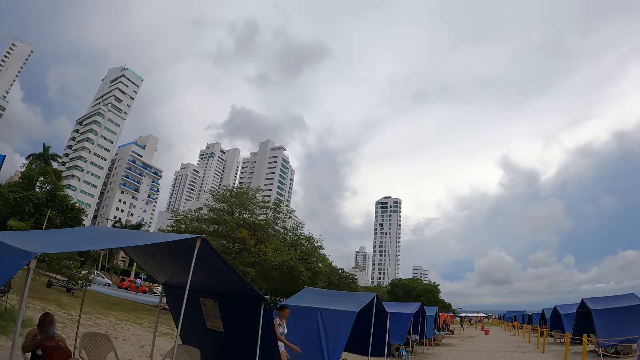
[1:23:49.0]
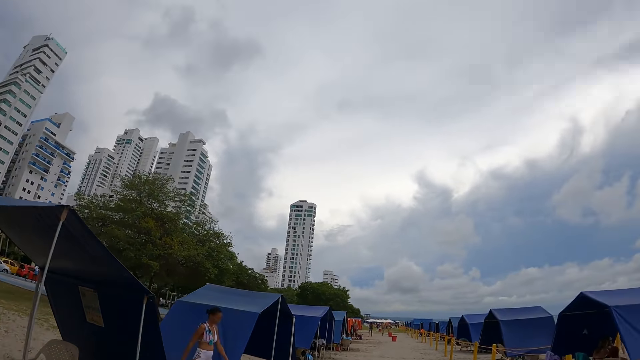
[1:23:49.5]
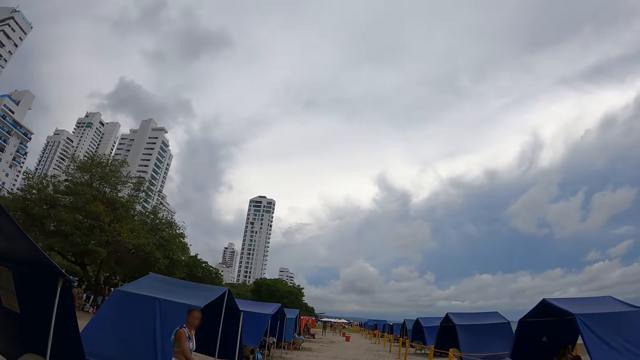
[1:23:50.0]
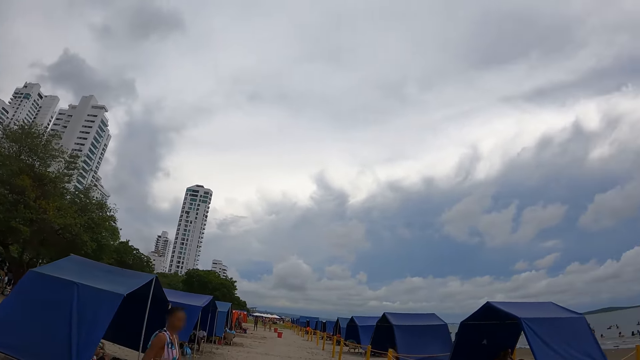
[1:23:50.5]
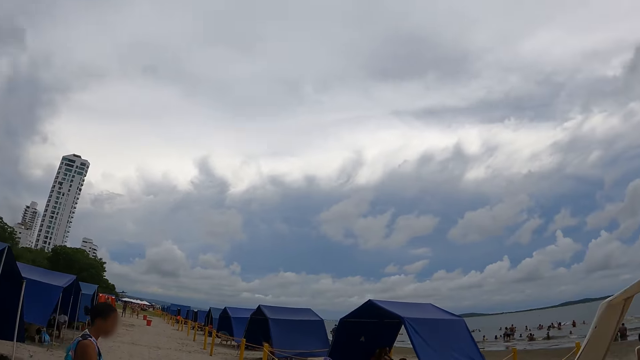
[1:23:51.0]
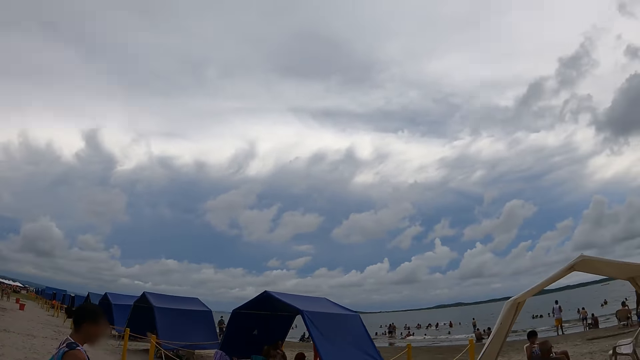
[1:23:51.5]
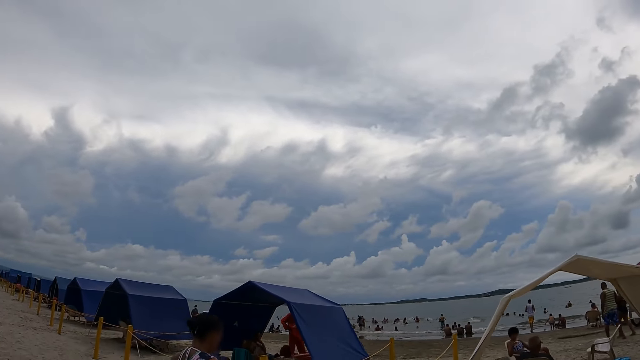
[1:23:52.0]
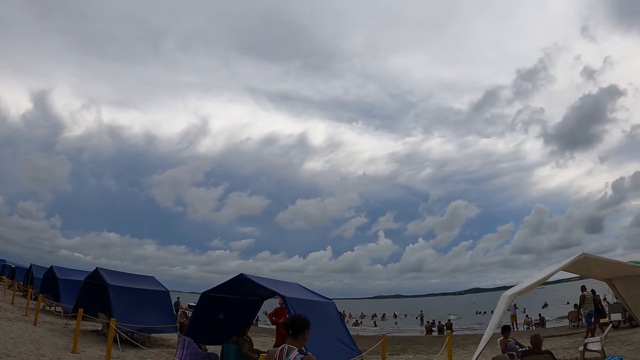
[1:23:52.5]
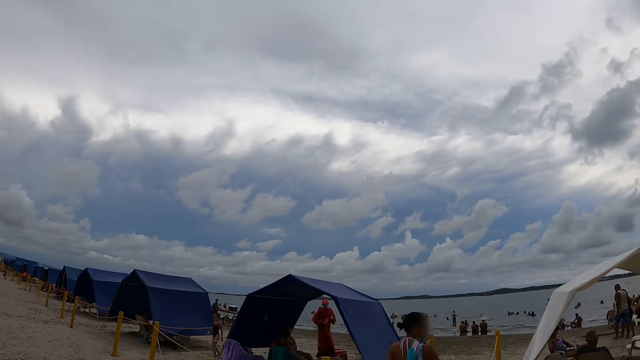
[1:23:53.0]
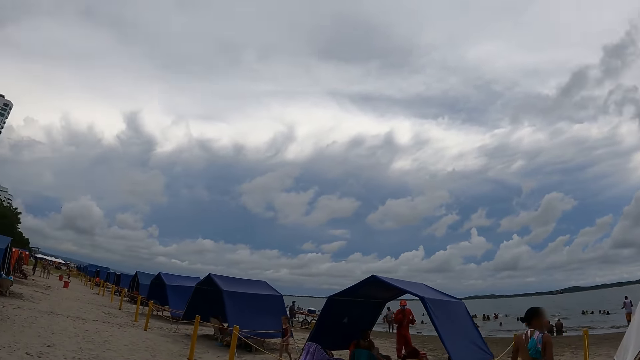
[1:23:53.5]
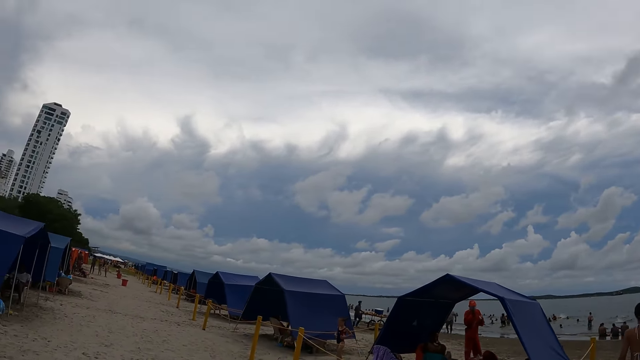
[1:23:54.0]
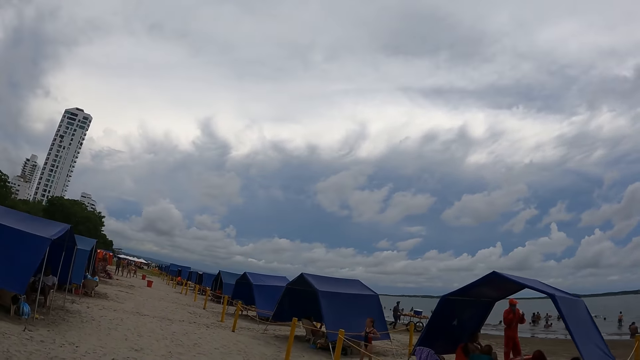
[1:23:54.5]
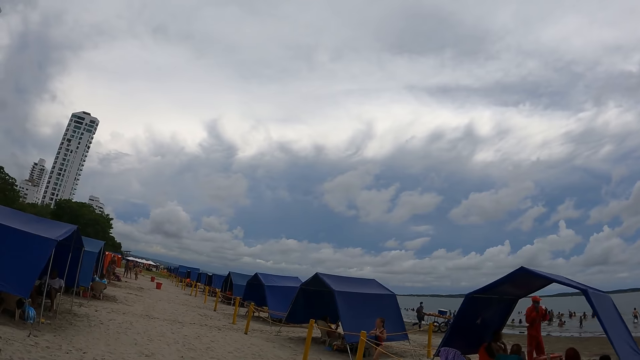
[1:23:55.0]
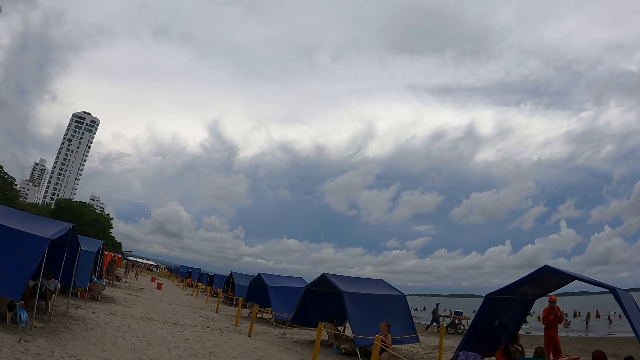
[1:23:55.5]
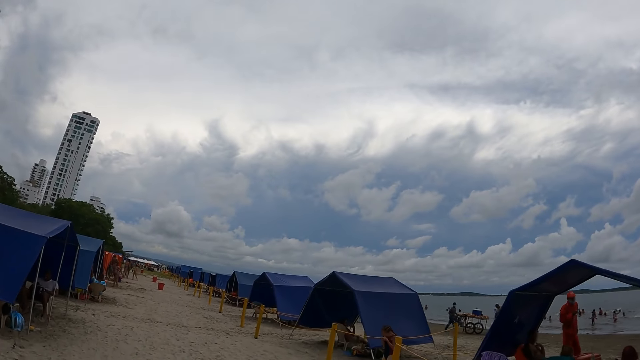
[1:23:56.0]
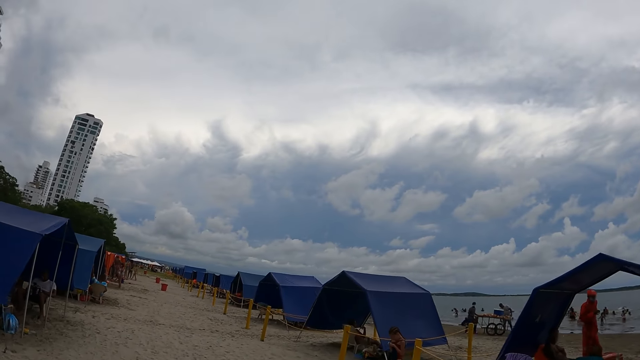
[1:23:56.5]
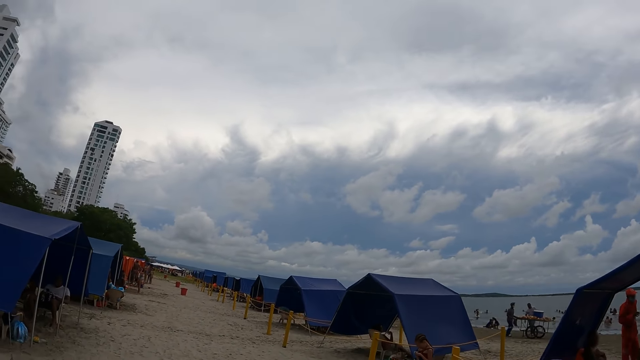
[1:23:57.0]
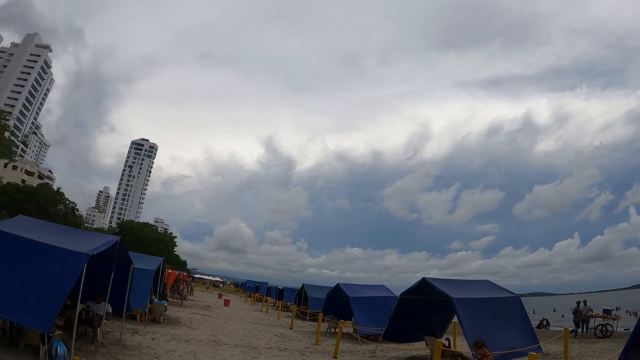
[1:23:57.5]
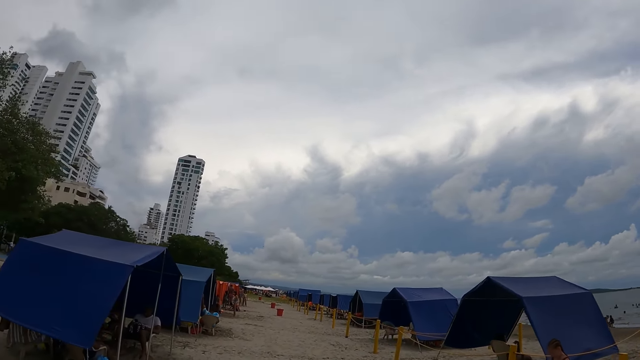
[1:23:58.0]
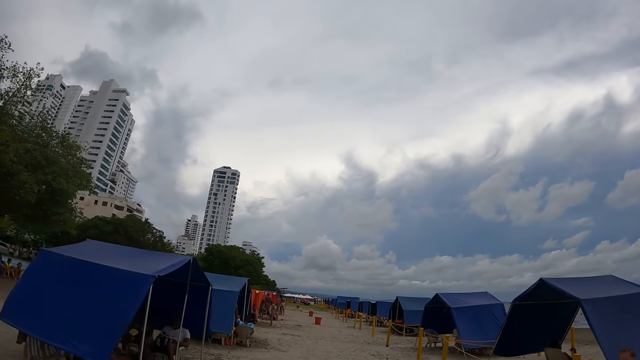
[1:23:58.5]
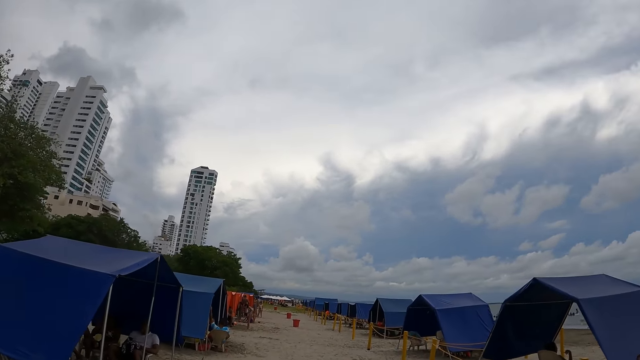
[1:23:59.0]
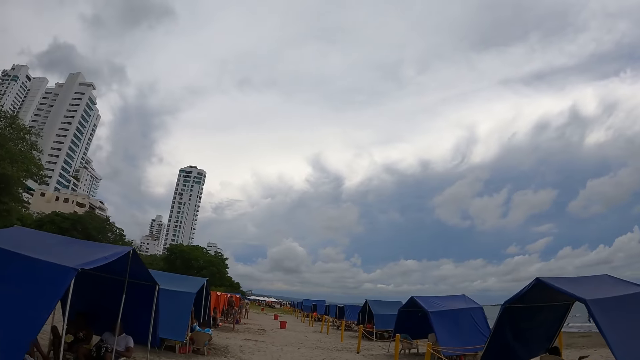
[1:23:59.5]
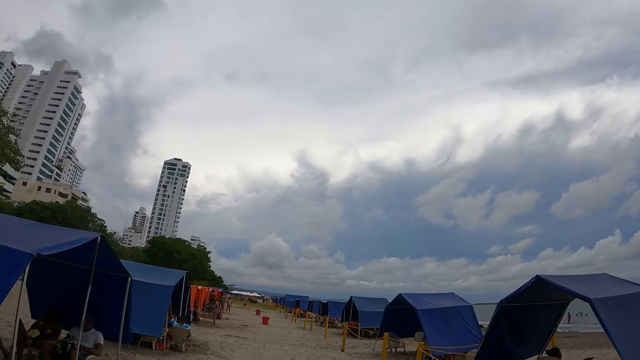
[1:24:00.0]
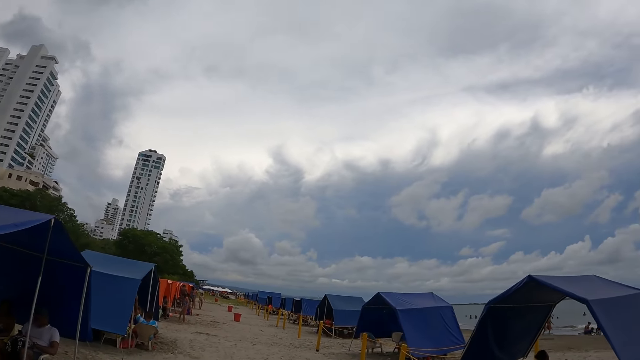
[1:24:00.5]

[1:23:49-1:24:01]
The camera wearer looks around the beach. A lady walks in front of the camera wearer. The camera wearer looks around the beach.

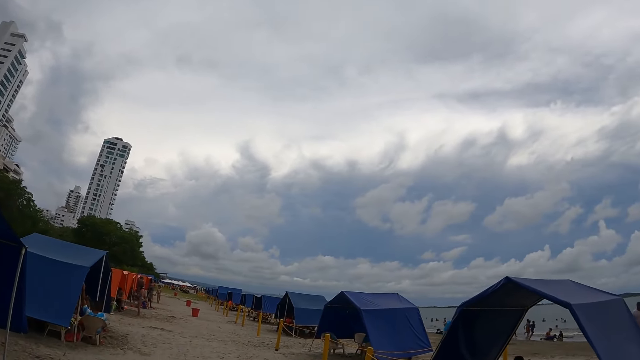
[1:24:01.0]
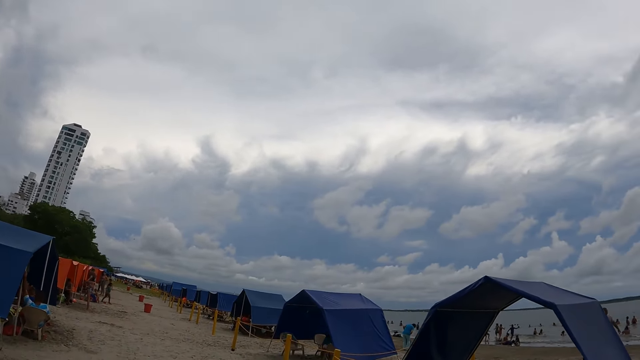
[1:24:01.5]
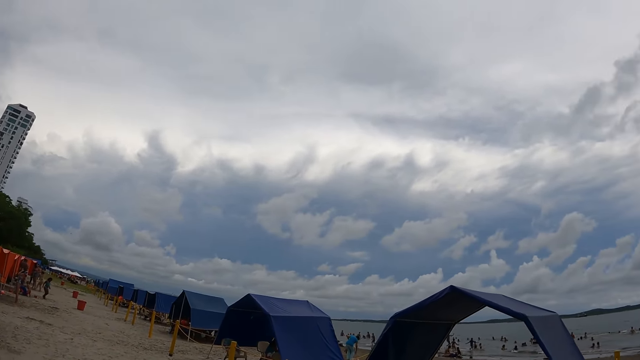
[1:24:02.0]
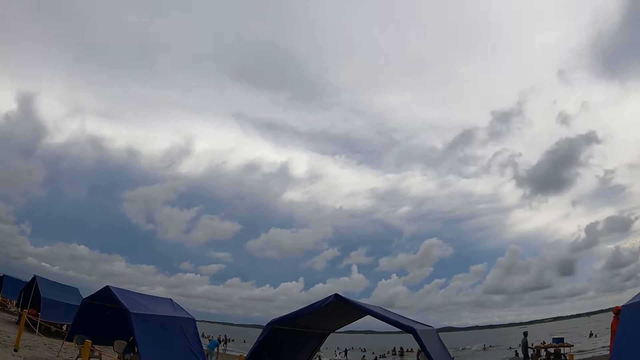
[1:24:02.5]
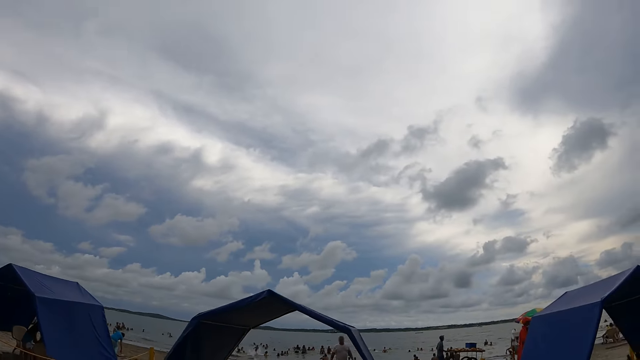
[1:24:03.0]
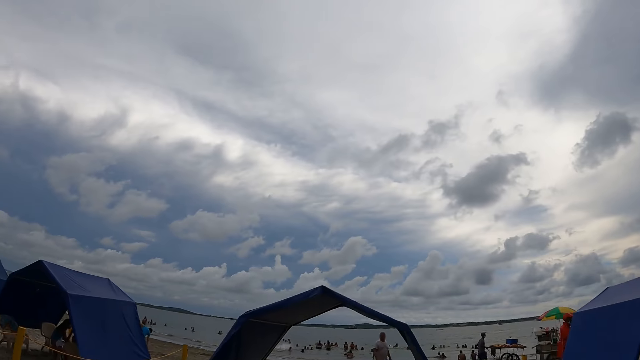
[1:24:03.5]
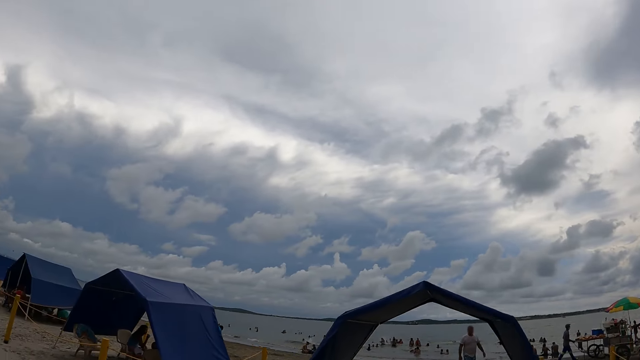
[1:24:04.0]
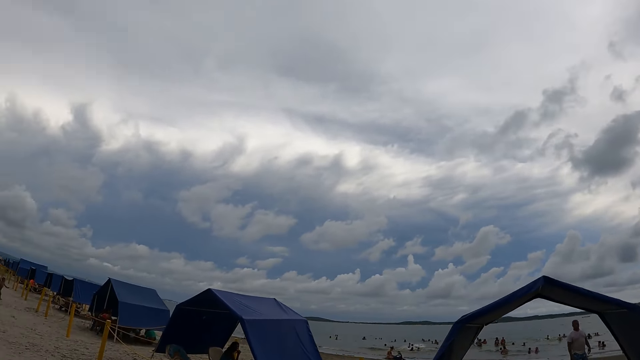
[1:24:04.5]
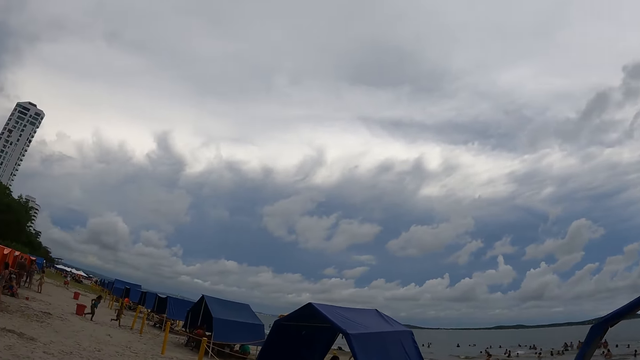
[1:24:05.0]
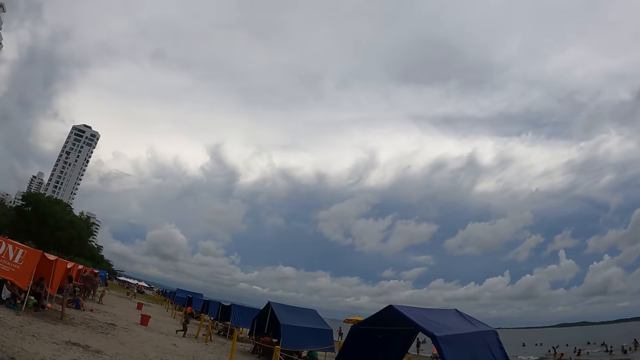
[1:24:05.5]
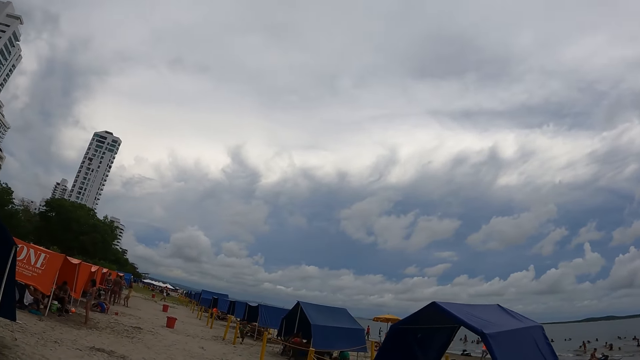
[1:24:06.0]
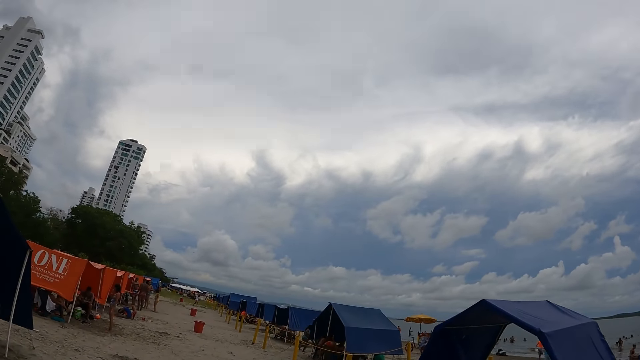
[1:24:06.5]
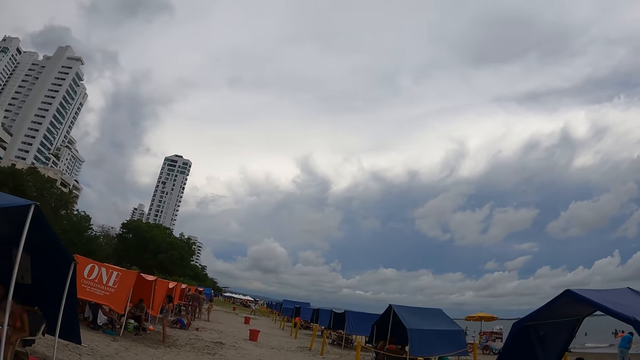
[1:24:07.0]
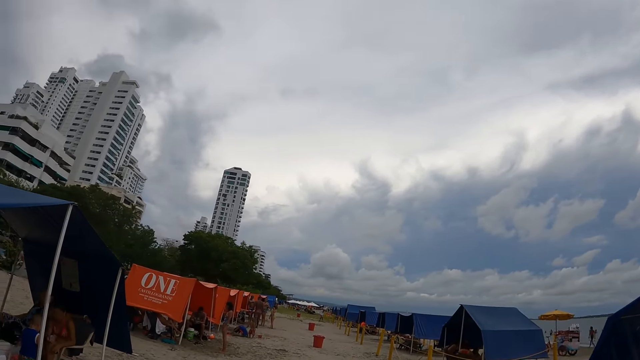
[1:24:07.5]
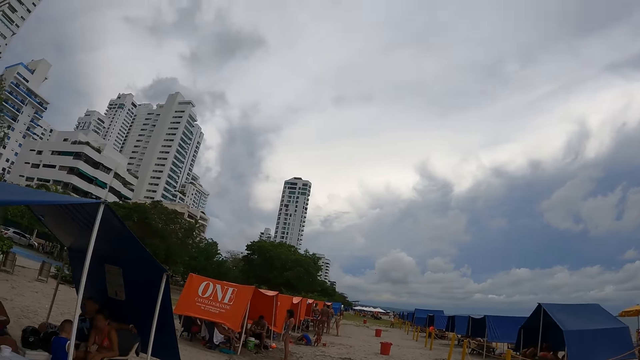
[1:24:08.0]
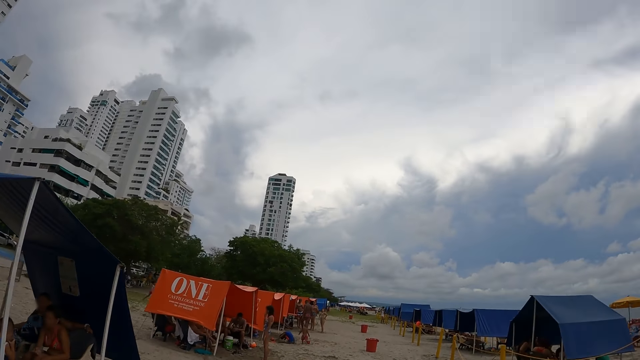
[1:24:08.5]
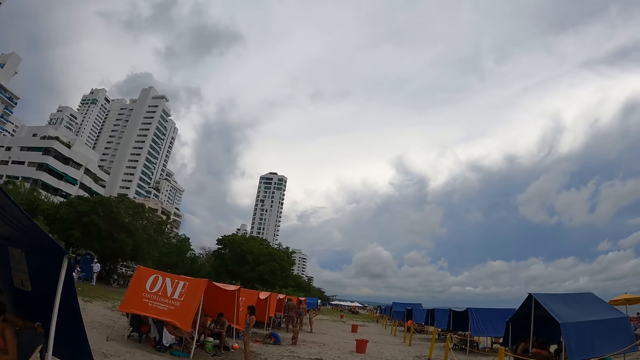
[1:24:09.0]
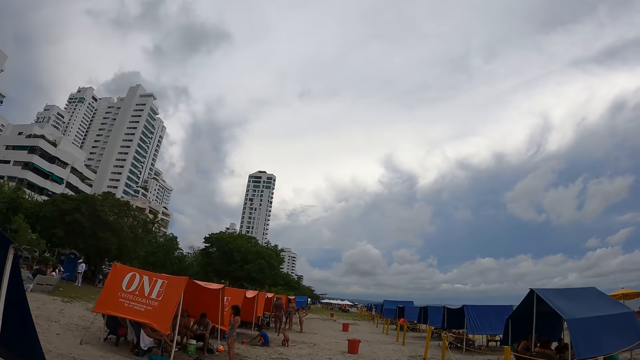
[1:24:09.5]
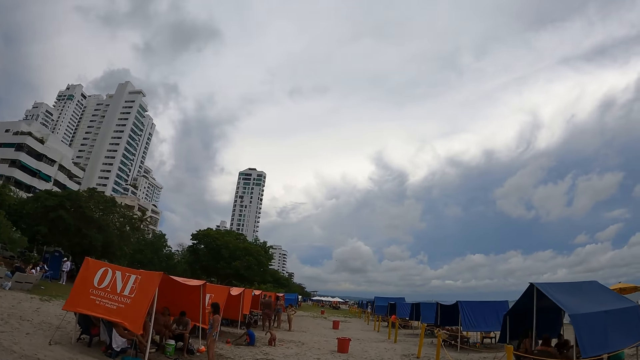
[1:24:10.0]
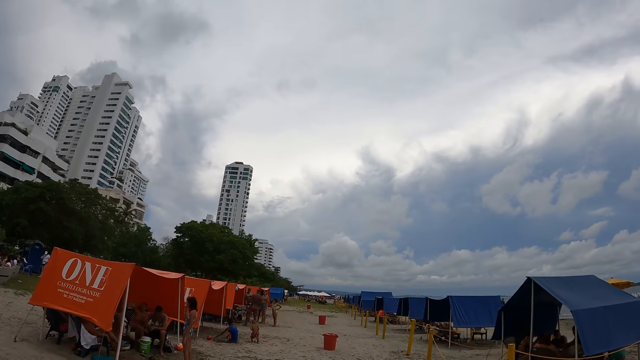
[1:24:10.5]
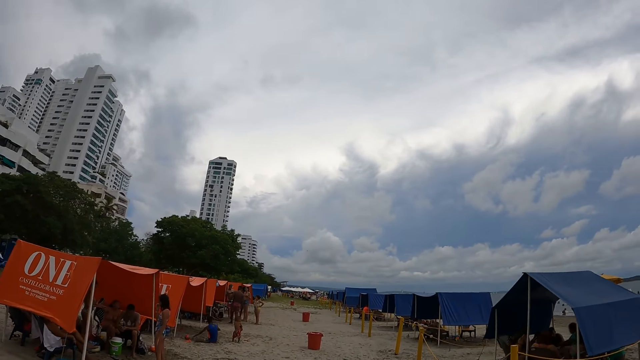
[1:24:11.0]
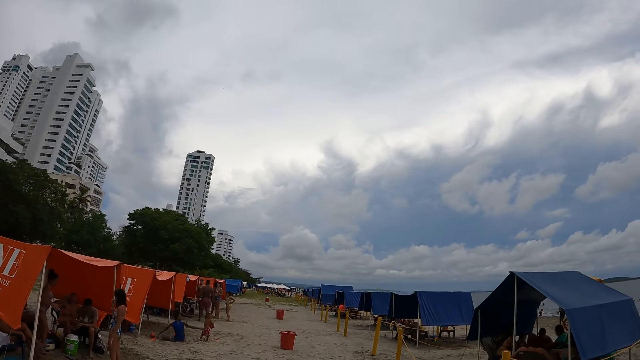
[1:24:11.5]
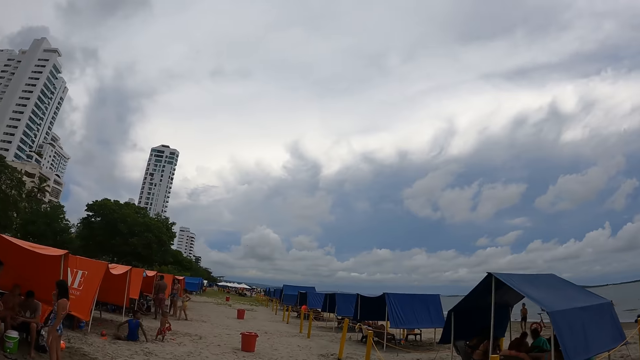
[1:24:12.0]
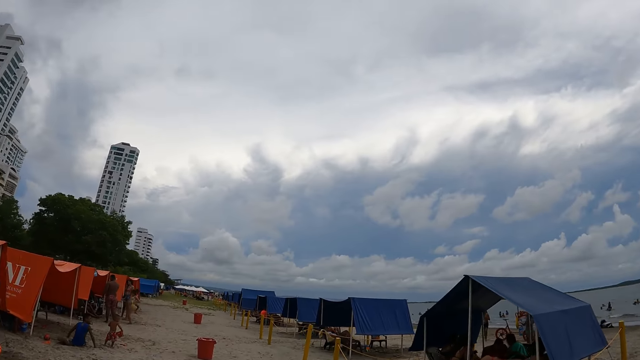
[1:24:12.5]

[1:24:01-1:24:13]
The camera wearer walks around the beach.
